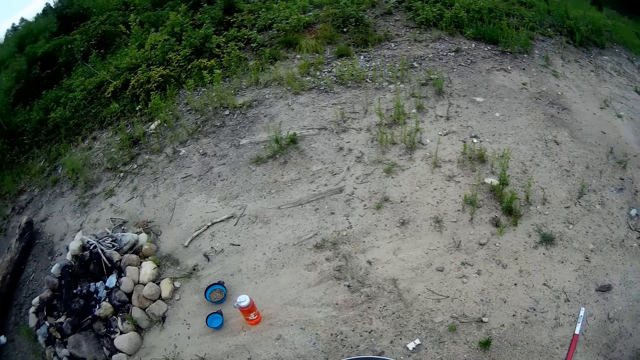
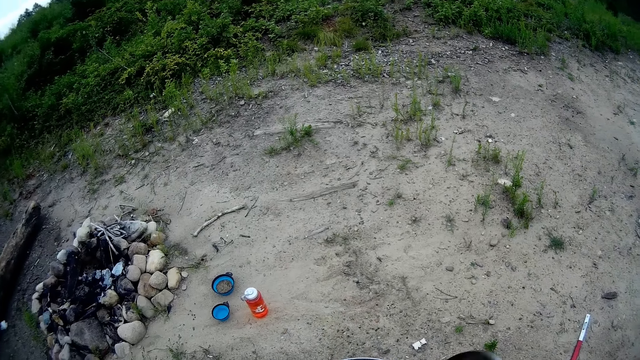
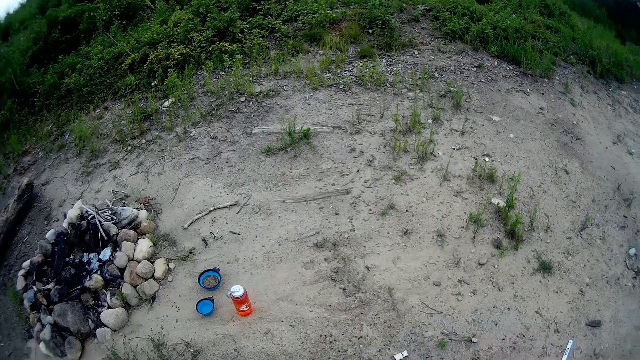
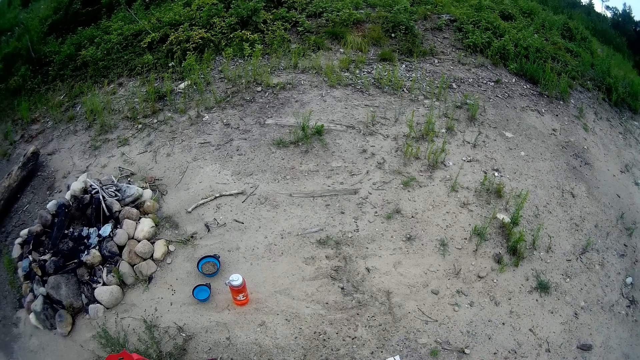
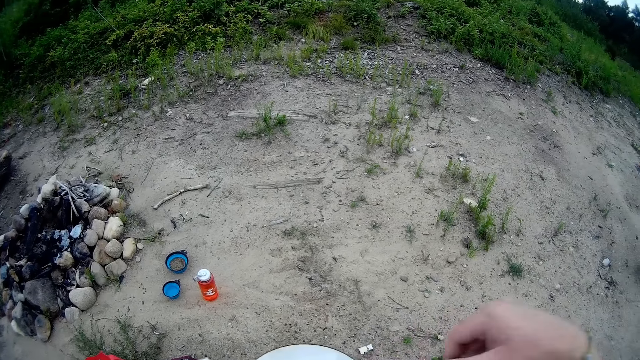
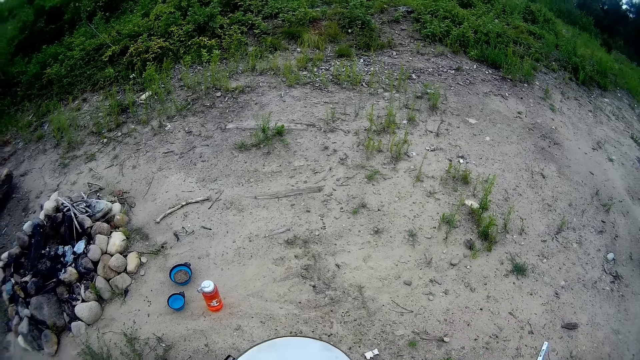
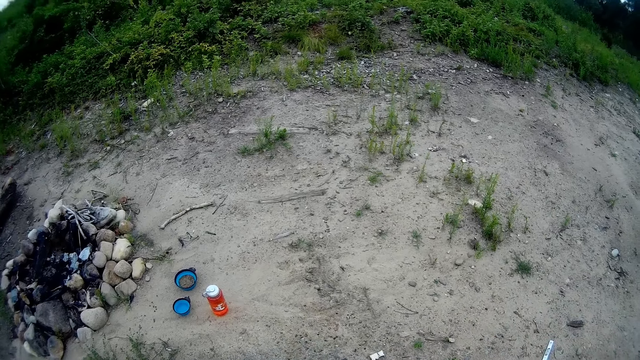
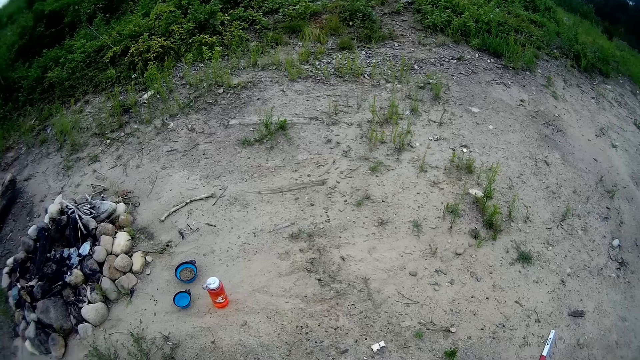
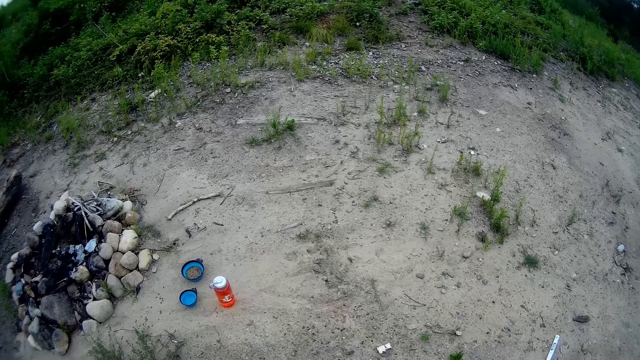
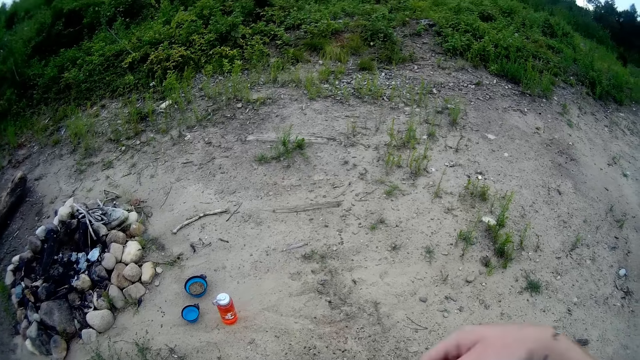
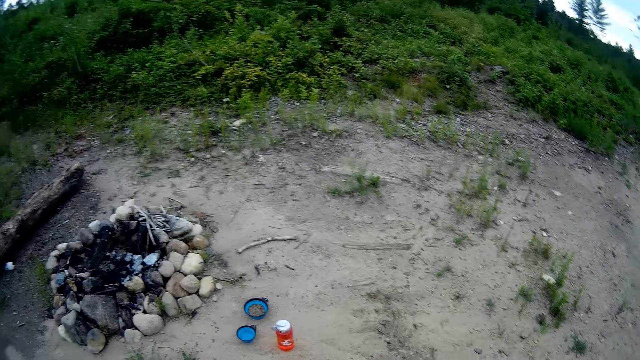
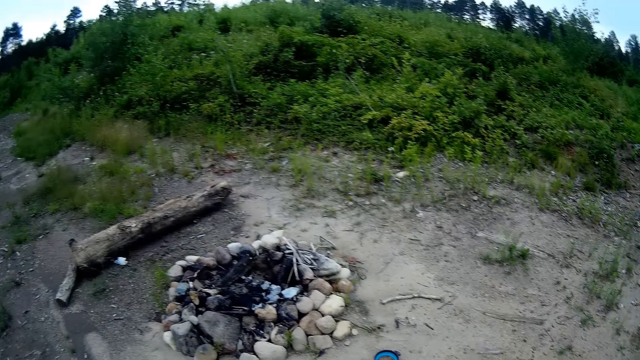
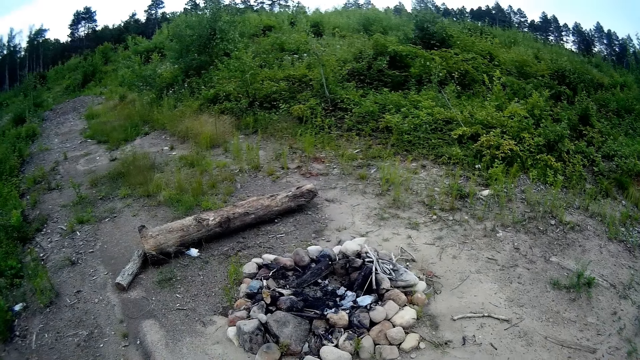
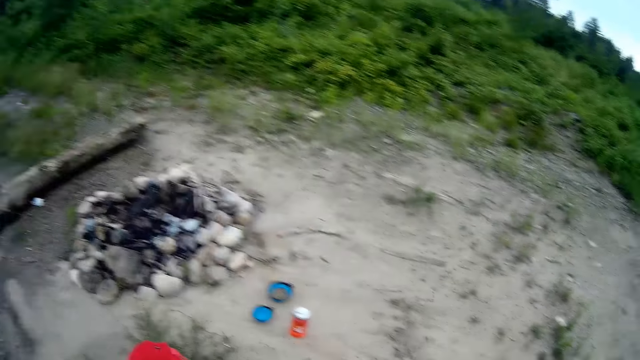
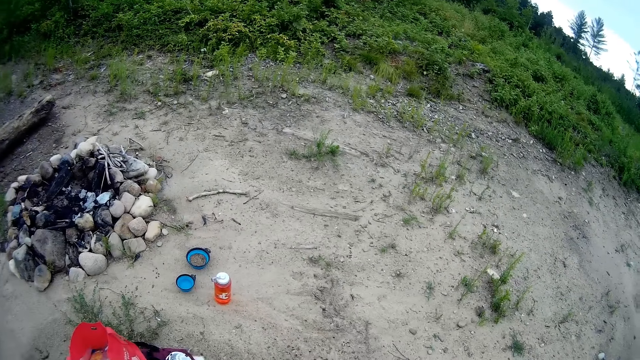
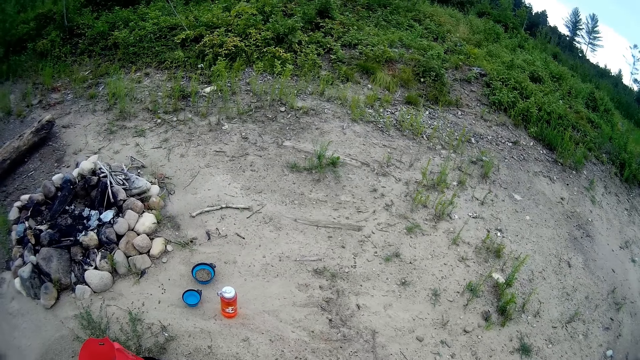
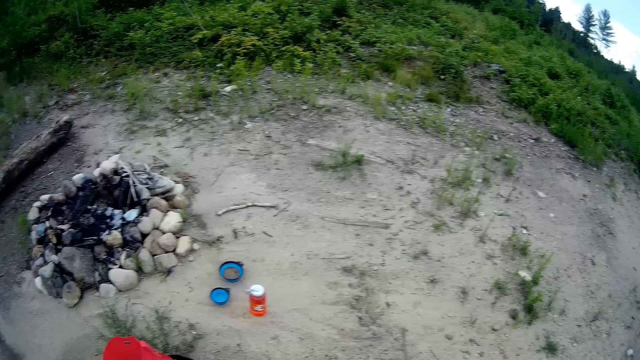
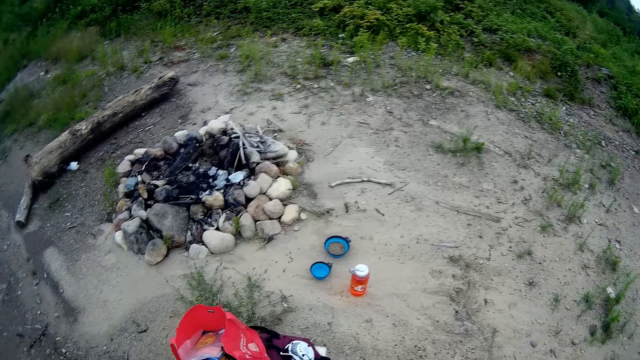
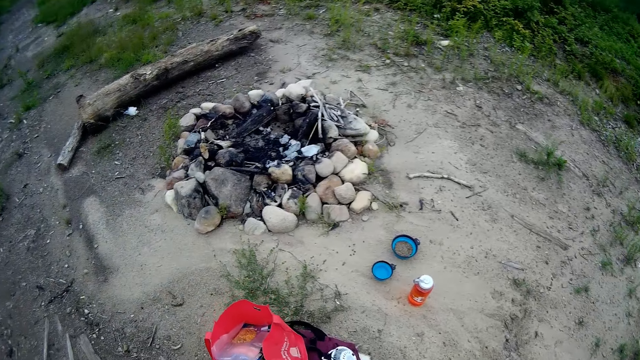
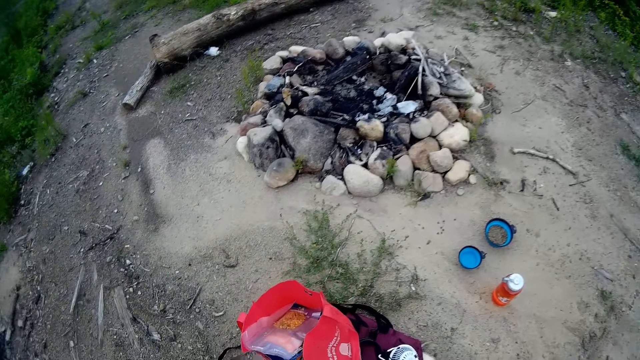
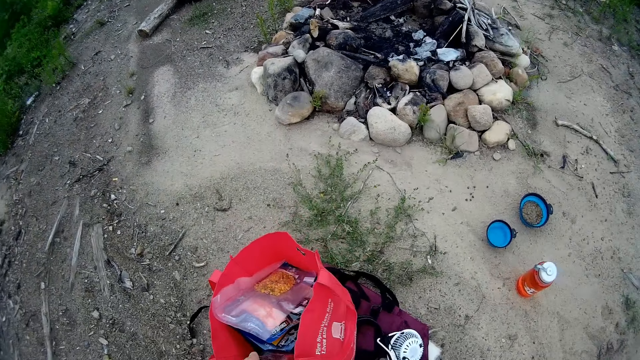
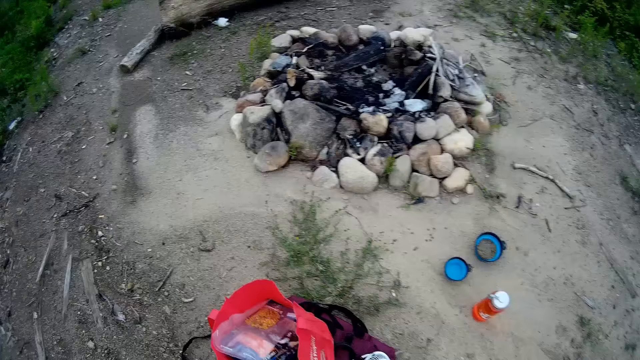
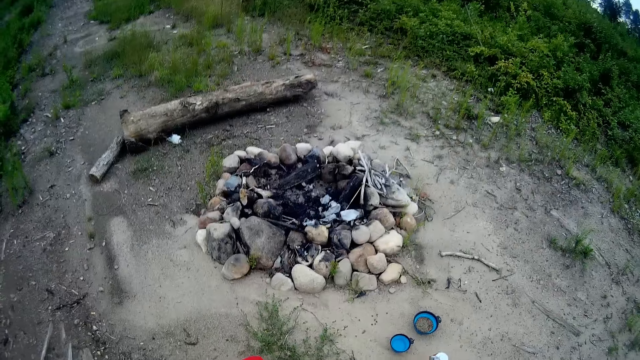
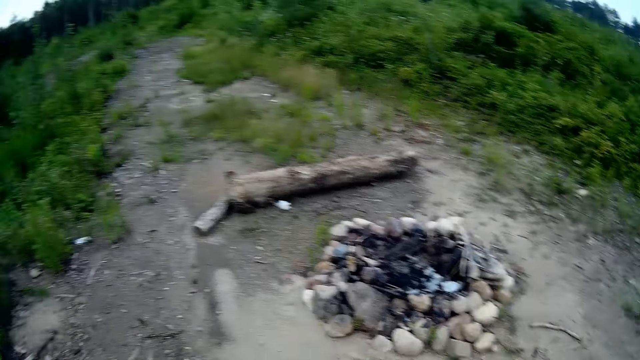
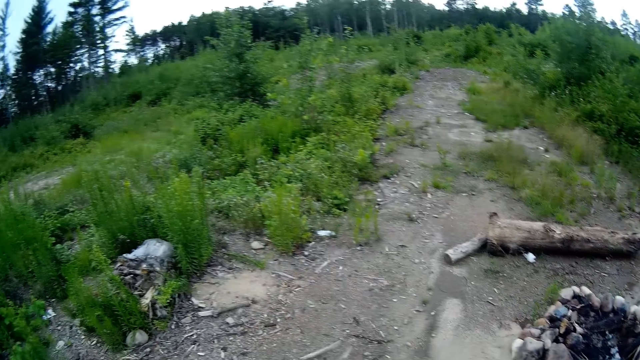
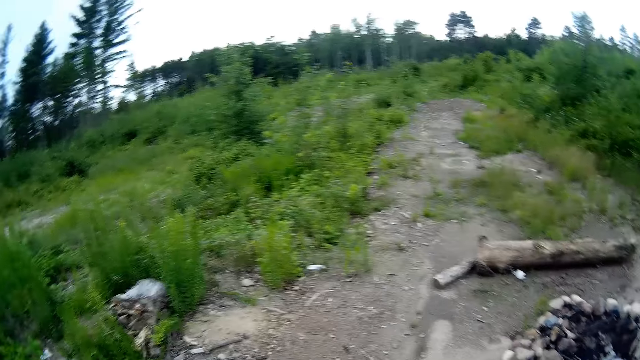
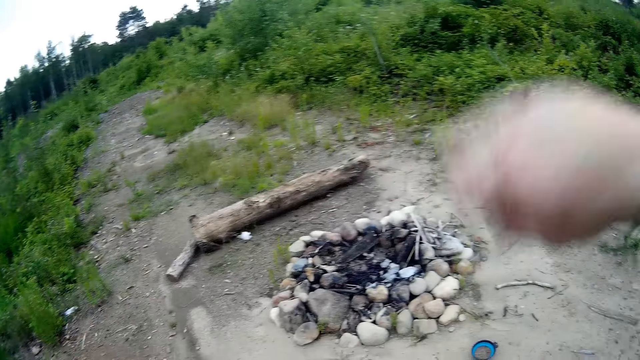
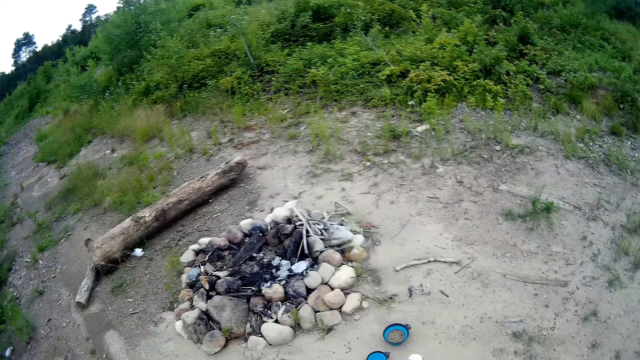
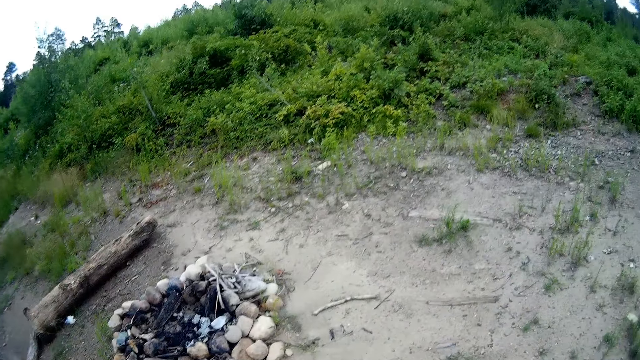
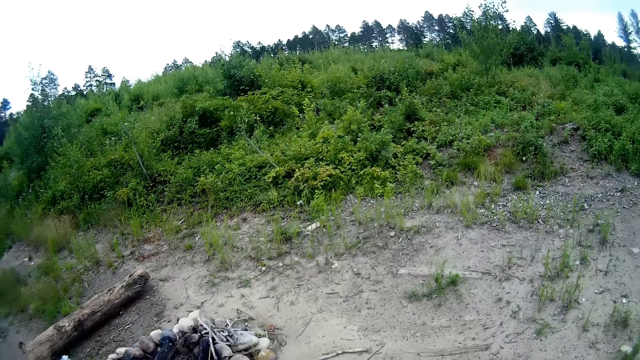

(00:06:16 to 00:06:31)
The camera wearer covers the food flask with the cover. He holds the hotpot with both hands. He stares at the water bottle and the serving bowl of something on the ground. He looks around the field. He stares at the water bottle and the serving bowl of something on the ground. He drops the food flask into the red bag with his left hand. He looks around the field. He turns around.

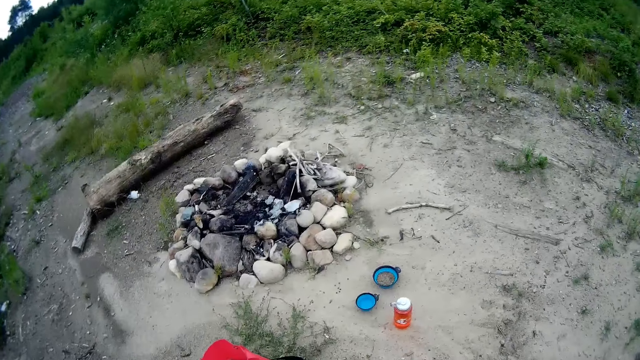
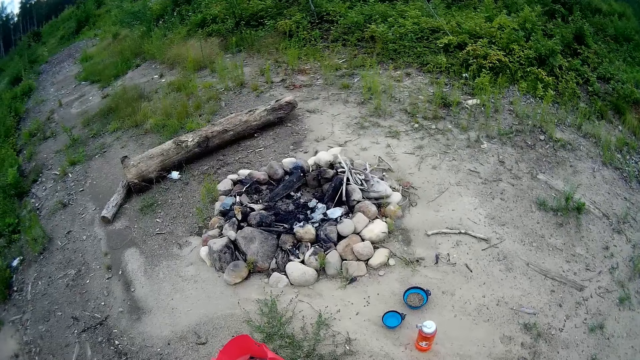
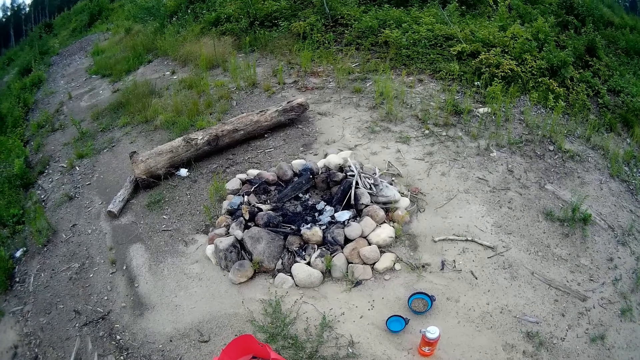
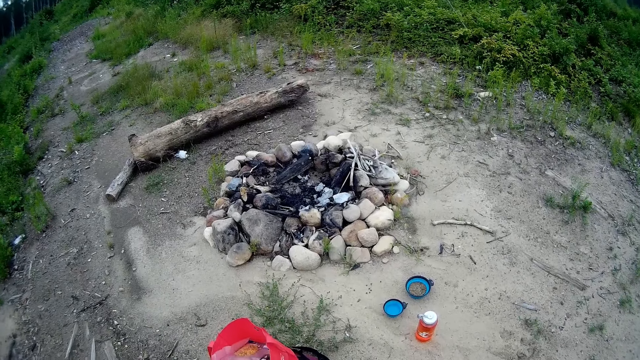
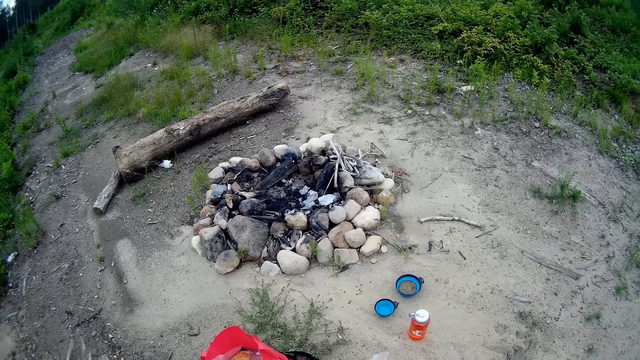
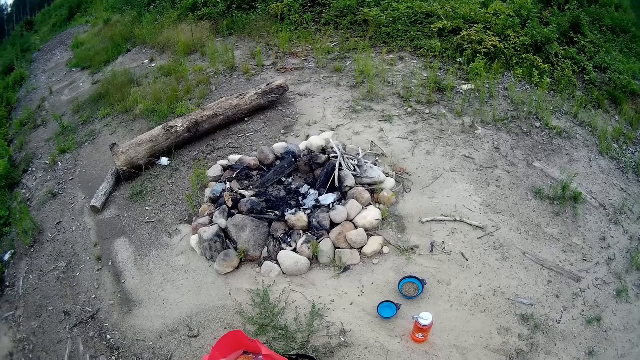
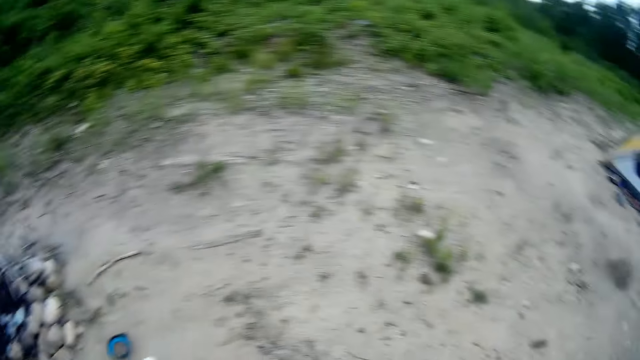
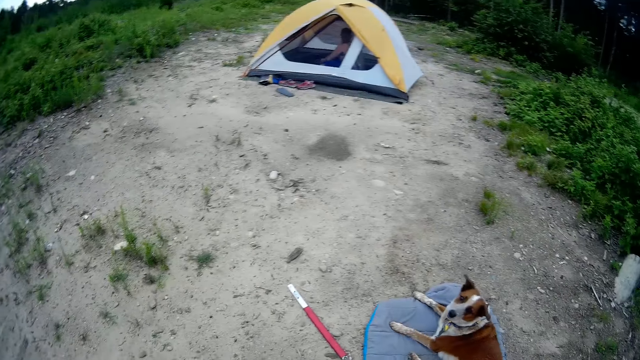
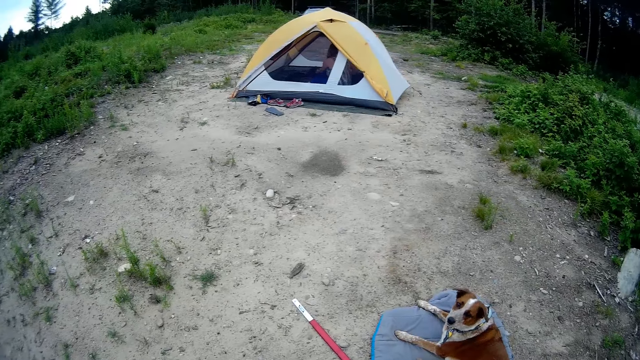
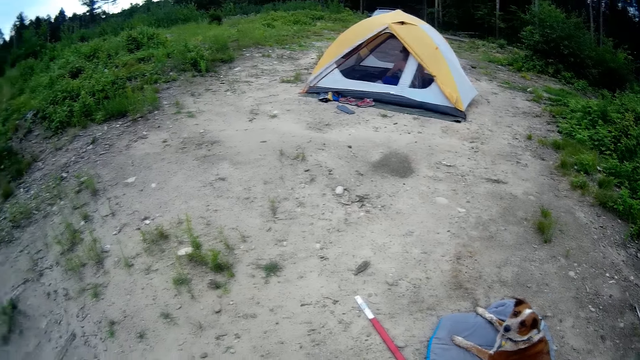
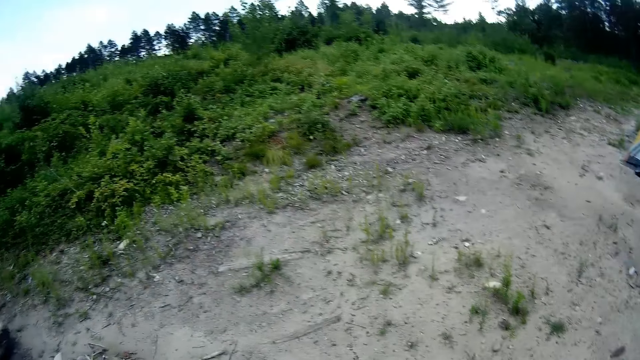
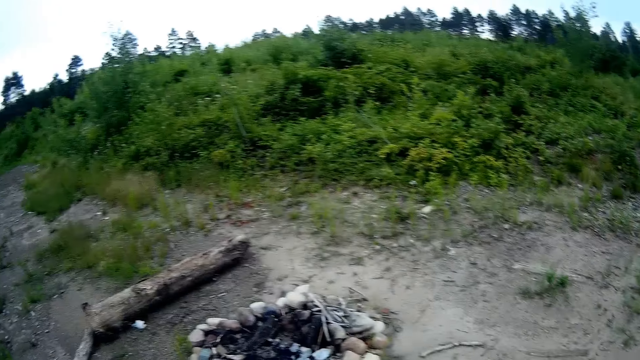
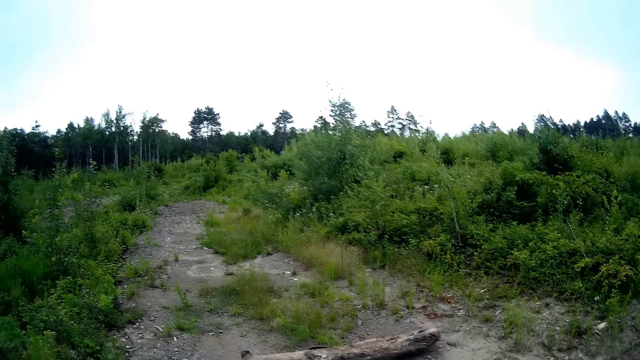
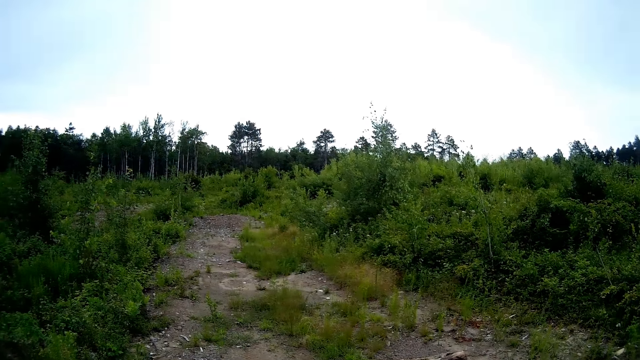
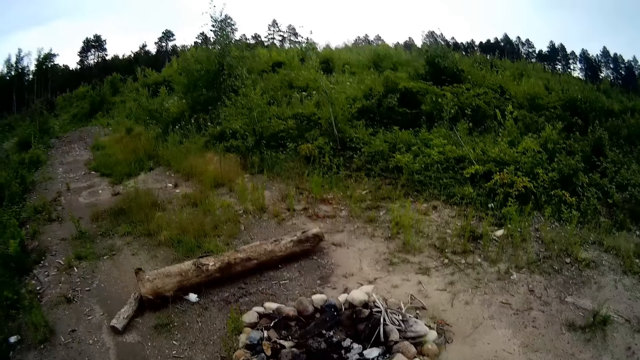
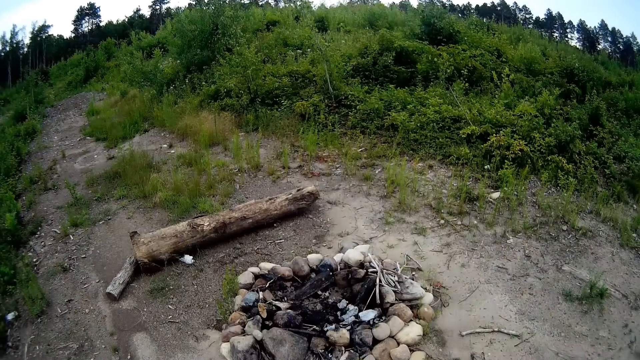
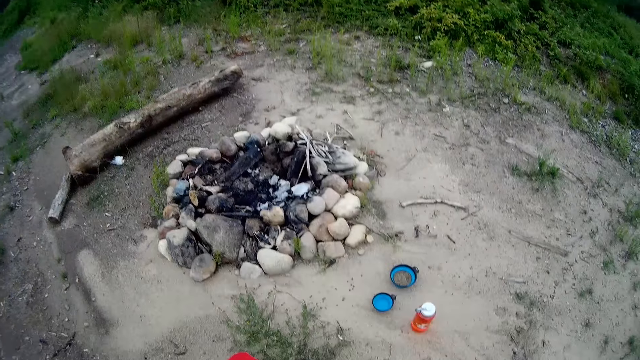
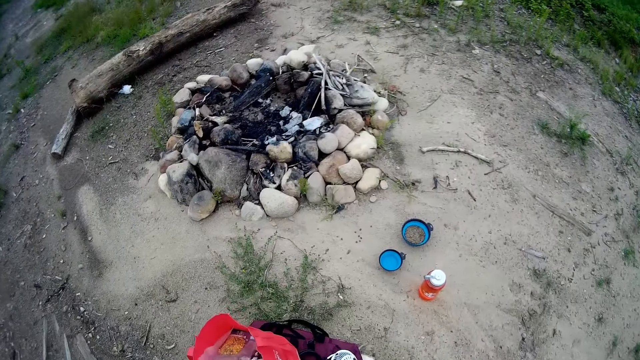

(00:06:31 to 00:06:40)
The camera wearer stares at the stones on the ground. He looks around the field. He talks to his dog.
